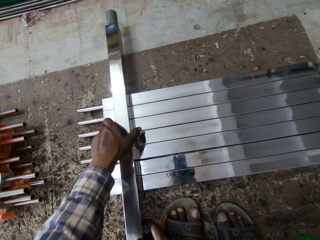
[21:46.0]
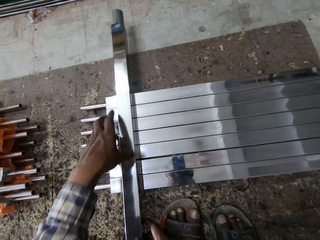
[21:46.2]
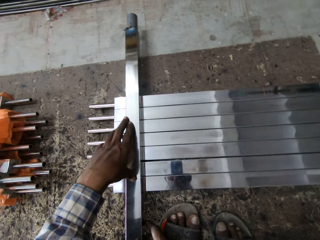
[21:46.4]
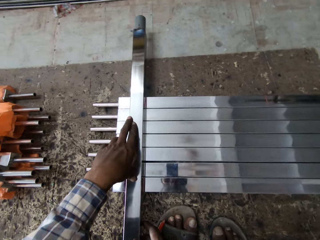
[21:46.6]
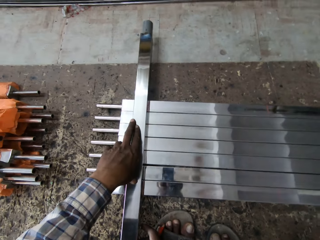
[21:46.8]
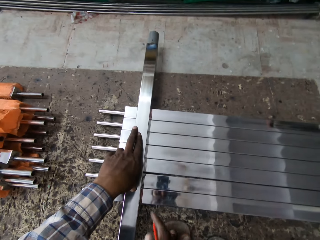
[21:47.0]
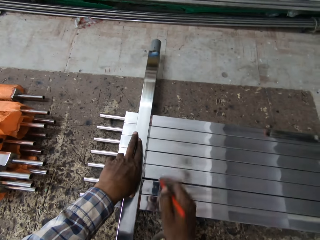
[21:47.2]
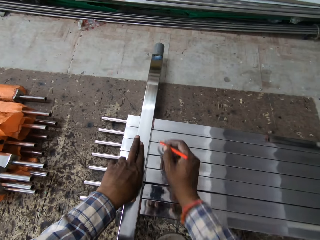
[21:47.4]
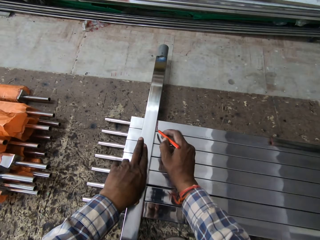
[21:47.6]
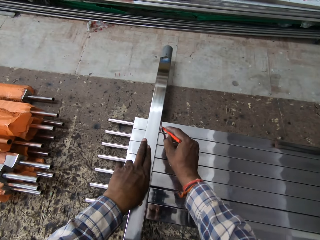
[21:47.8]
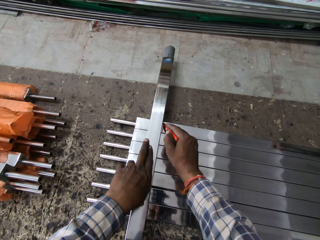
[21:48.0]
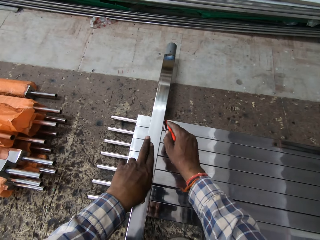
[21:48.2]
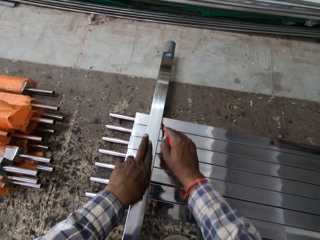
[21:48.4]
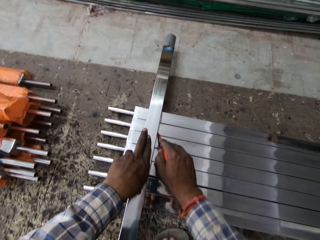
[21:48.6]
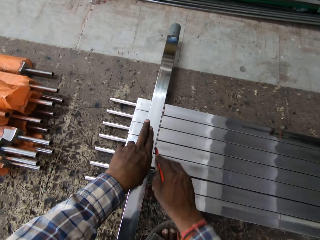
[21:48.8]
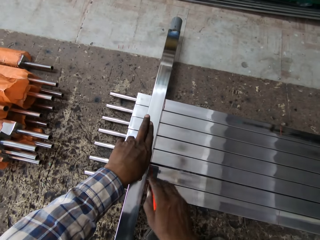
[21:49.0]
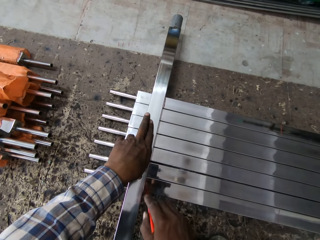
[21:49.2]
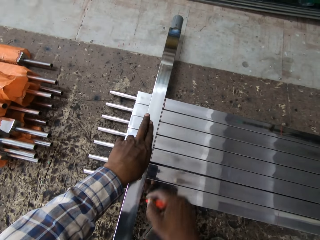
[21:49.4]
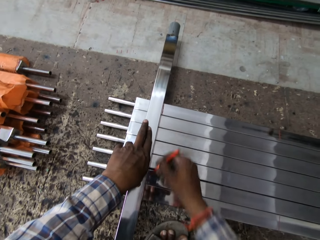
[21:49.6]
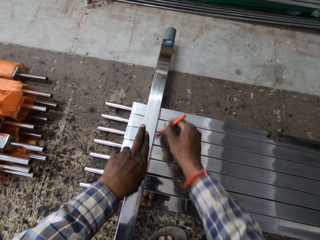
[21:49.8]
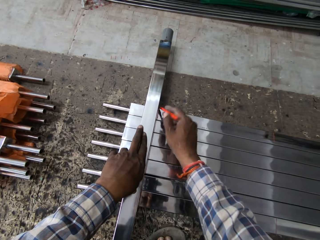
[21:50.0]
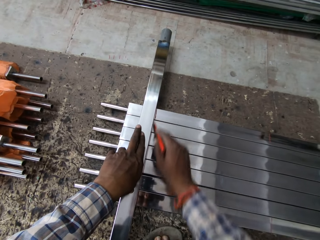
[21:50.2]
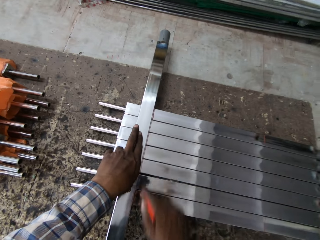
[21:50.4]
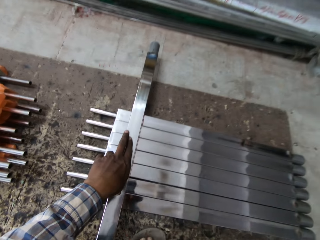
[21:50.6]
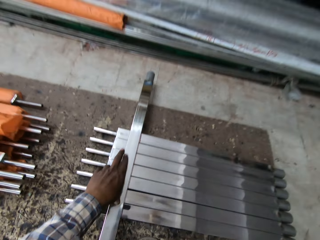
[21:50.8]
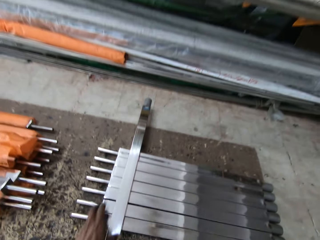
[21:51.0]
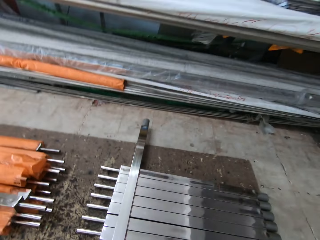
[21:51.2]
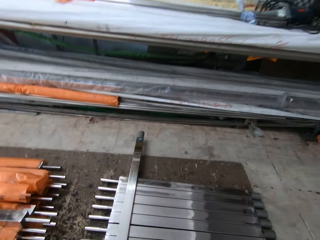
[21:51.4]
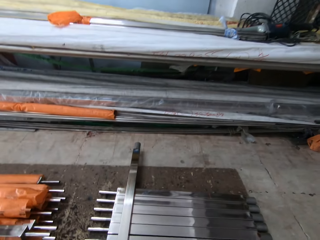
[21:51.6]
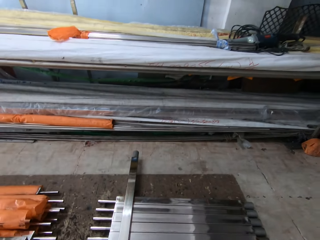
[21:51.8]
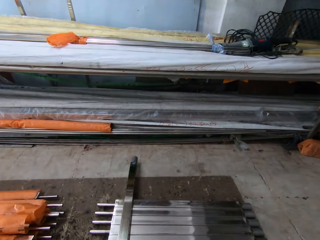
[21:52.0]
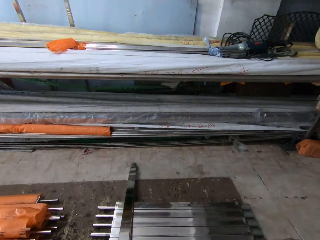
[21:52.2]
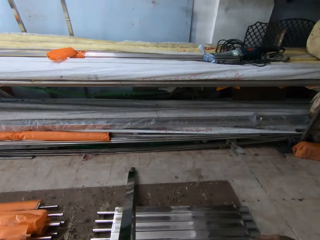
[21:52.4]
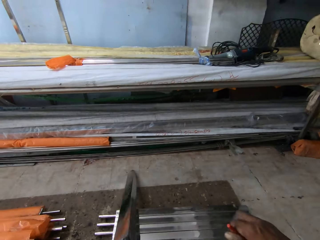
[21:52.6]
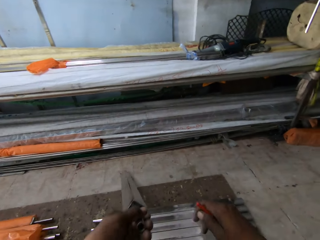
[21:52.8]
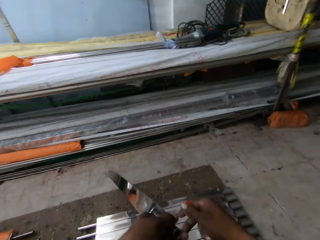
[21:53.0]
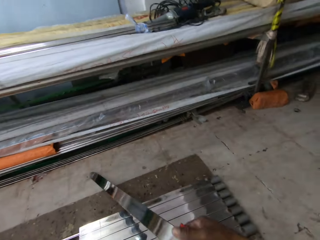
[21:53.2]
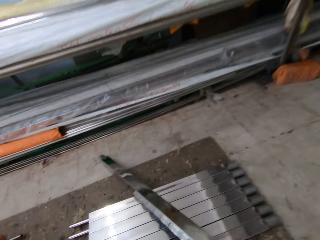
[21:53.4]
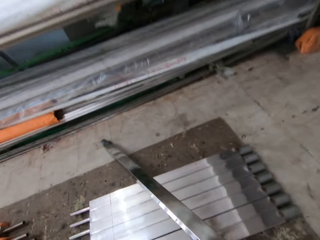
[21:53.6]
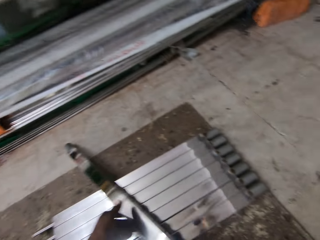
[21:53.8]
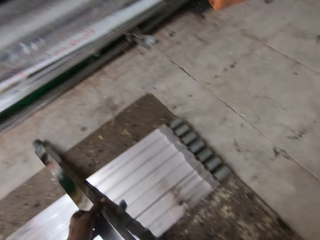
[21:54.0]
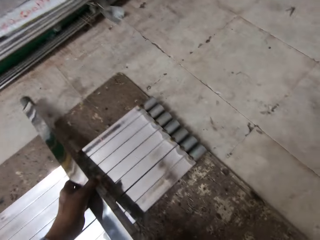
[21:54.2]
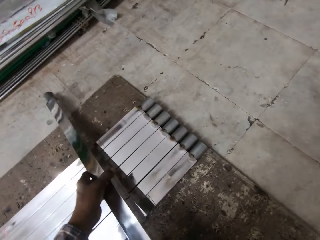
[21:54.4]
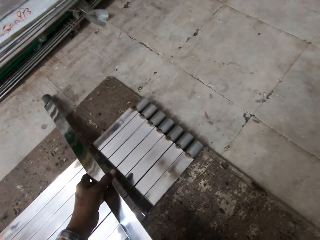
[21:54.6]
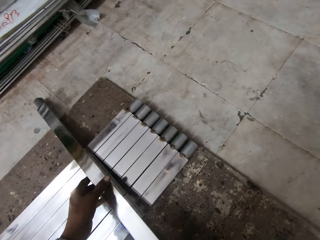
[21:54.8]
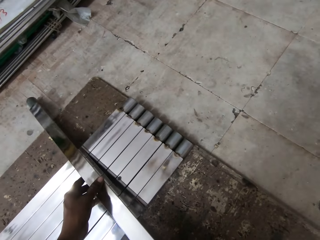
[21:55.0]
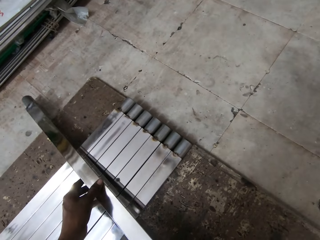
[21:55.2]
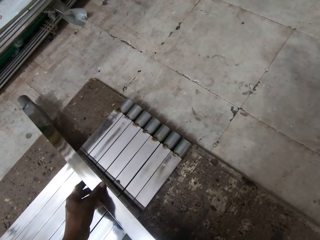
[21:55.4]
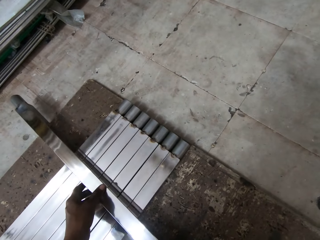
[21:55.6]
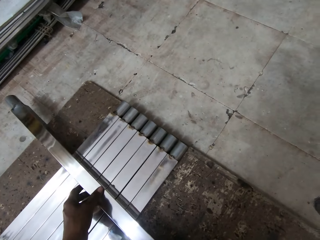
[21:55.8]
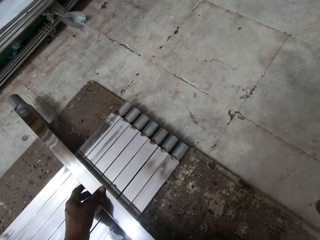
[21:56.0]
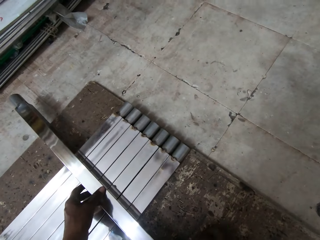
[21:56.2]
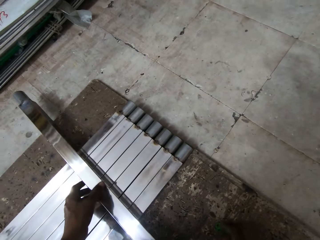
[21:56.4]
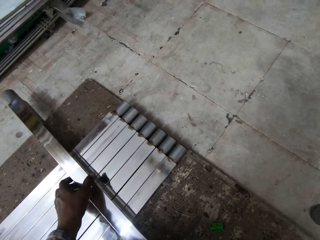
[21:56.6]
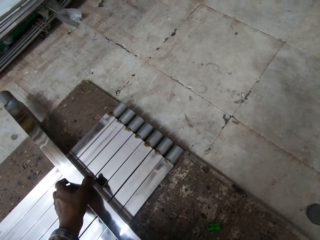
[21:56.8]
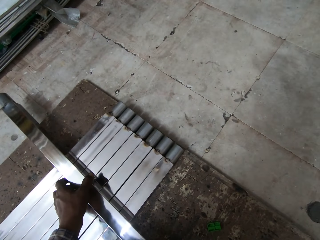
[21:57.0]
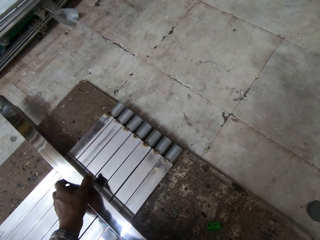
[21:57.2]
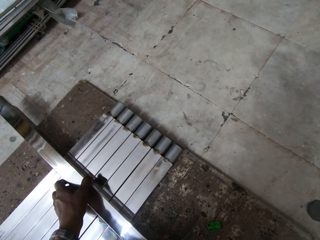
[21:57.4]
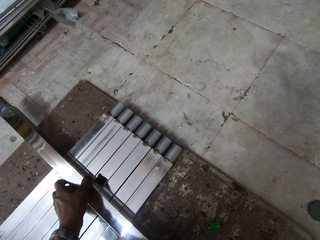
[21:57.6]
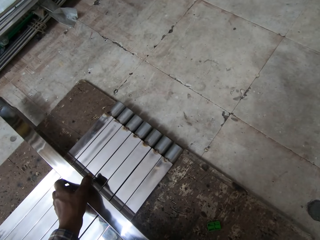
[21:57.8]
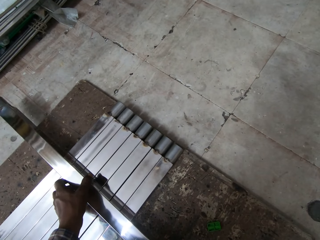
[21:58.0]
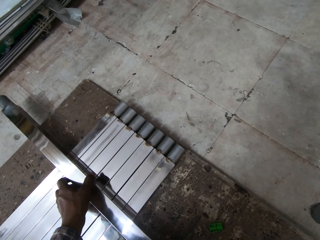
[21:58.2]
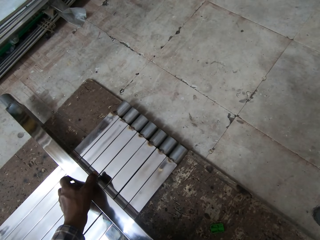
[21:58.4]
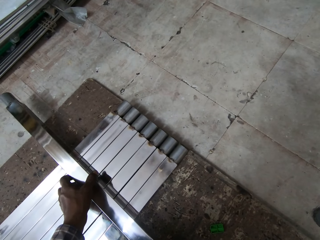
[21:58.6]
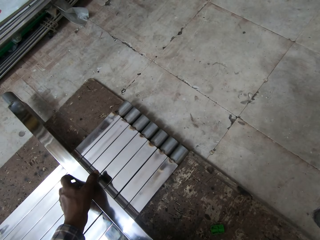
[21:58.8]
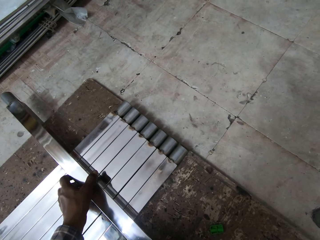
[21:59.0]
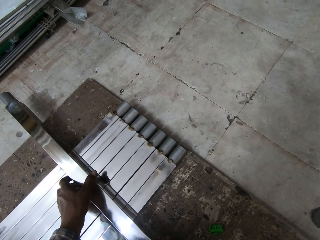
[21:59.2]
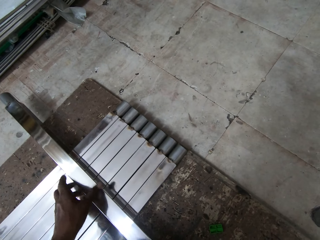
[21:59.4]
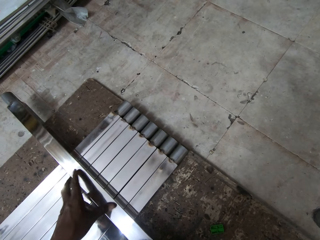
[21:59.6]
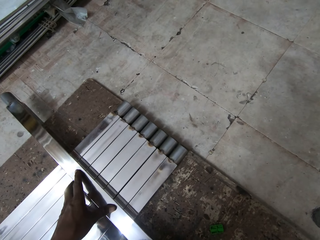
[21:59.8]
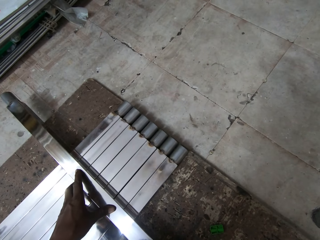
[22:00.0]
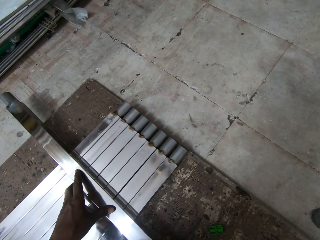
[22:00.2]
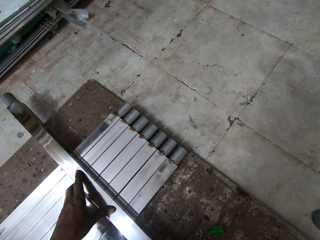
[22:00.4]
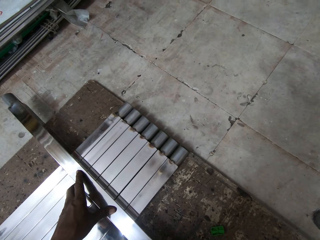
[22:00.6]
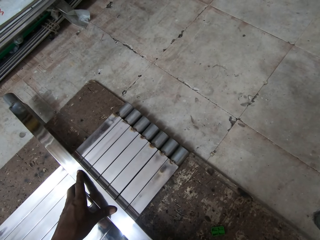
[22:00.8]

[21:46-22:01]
The camera wearer marks the lumber or metal with a pencil with the right hand. They look around. They lift the metal bar. They move the metal. They place the metal bar on the other metals. They fix the metal bar.

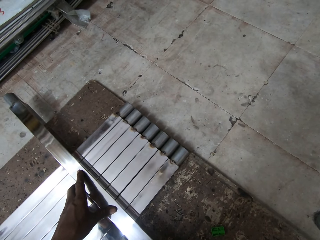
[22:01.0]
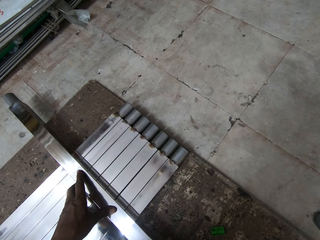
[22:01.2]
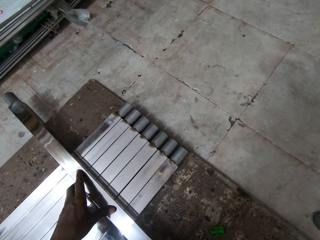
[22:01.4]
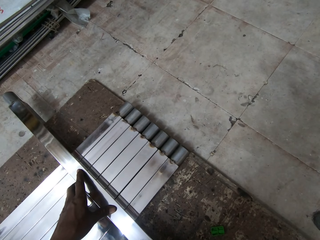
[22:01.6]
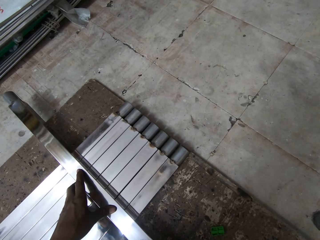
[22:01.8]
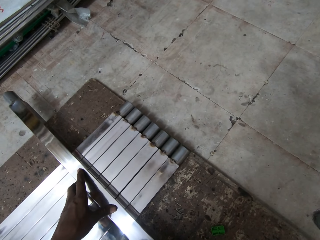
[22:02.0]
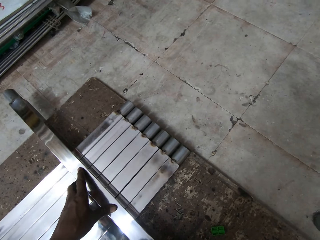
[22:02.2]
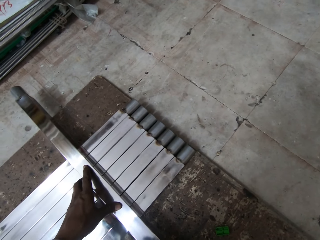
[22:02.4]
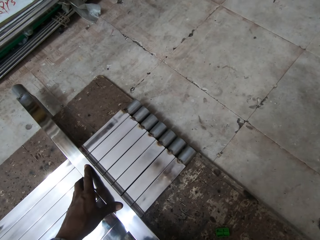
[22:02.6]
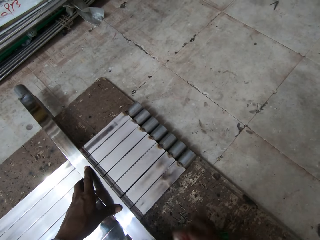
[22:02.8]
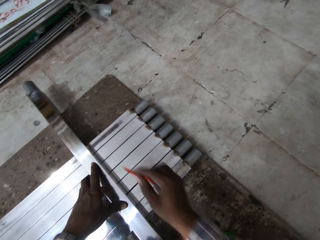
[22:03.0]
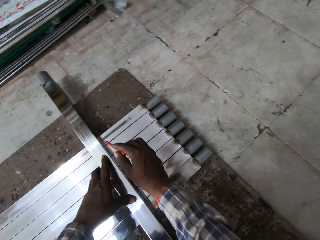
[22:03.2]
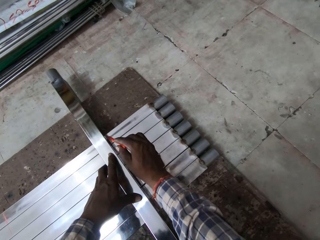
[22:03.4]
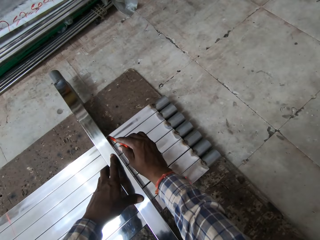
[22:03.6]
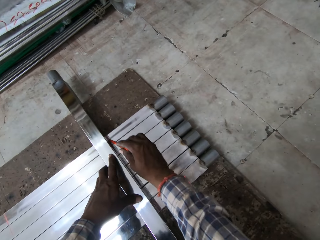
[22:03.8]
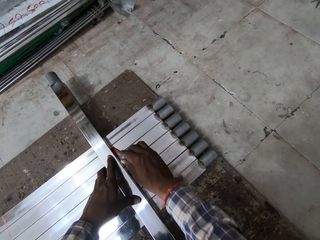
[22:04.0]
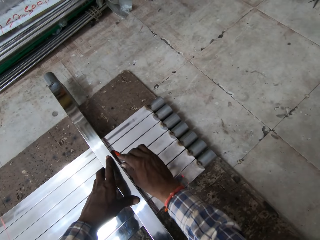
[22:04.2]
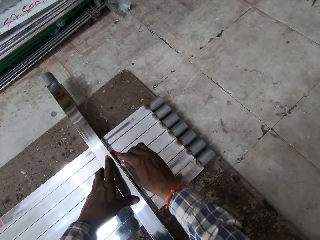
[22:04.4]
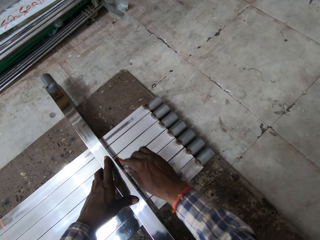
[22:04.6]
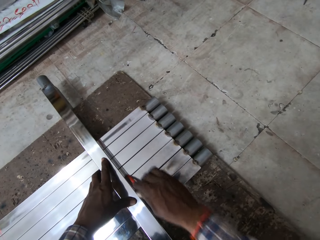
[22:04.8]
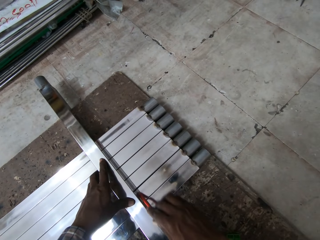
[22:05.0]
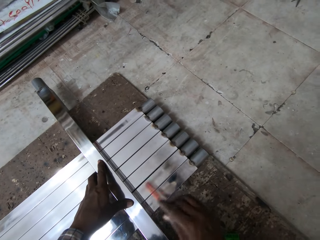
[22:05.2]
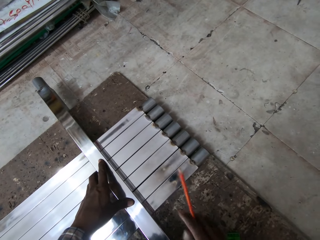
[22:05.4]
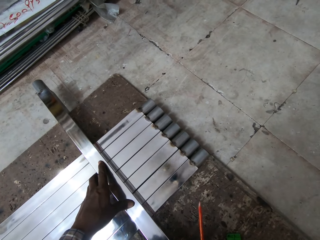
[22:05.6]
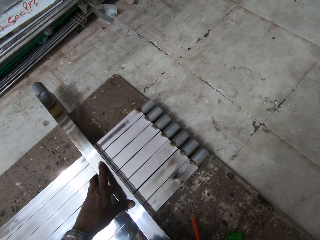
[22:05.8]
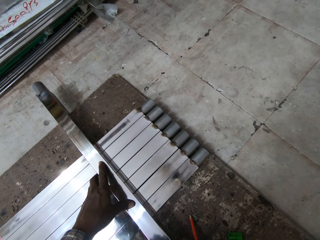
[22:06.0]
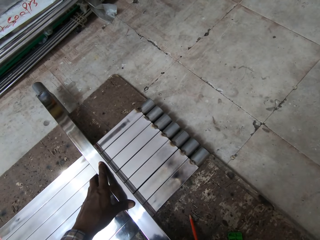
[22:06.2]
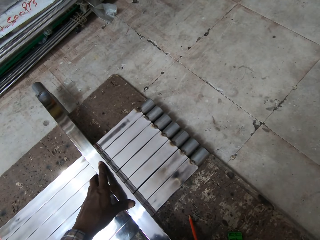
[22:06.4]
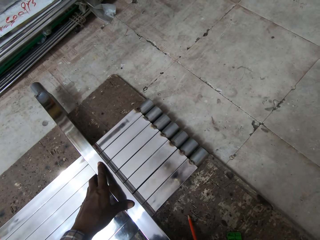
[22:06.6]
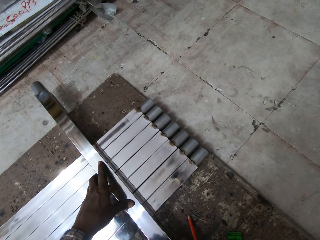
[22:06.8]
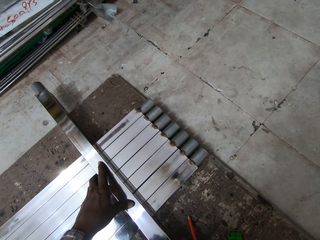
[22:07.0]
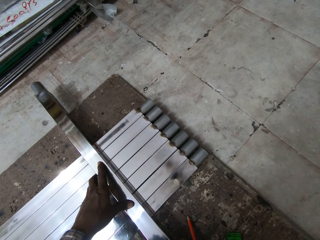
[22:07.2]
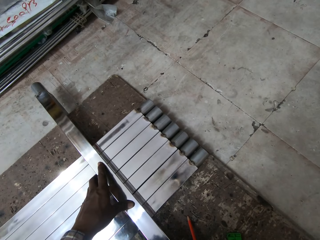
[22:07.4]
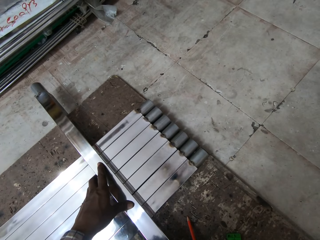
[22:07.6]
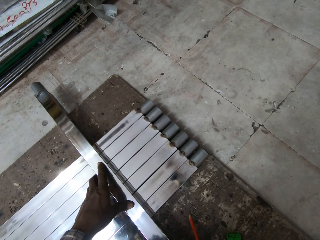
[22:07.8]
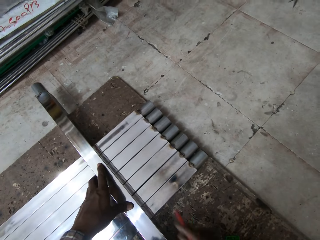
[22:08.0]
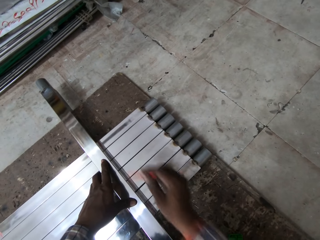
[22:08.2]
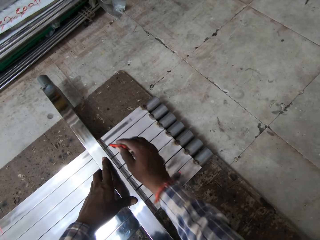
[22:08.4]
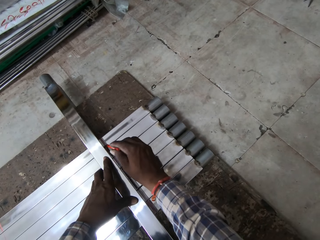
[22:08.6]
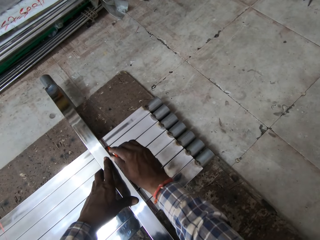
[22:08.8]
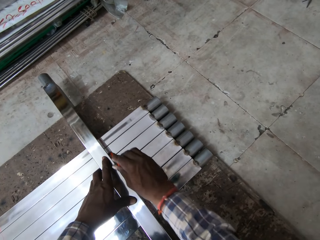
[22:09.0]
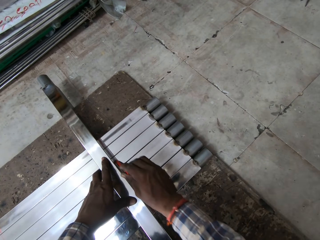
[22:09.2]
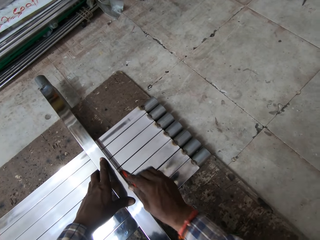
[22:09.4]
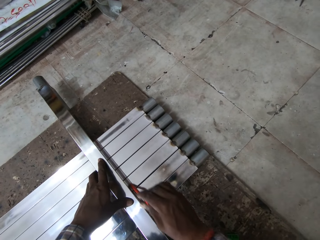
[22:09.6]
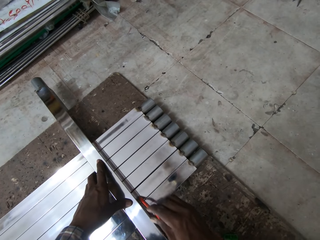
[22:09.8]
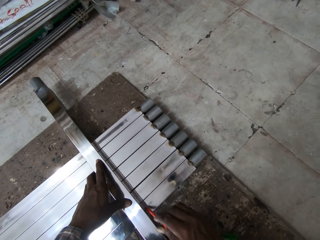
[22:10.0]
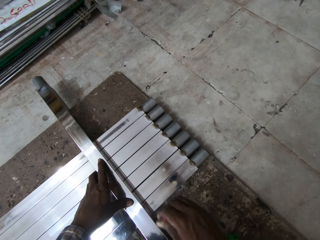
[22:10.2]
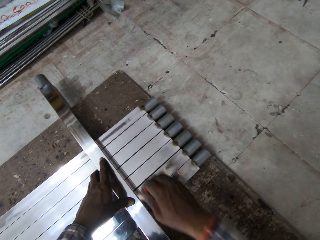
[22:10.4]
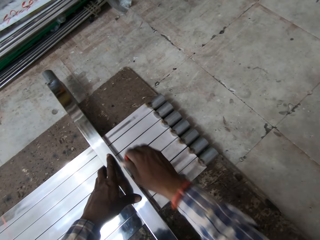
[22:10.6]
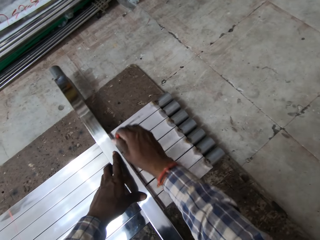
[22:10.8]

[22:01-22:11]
The camera wearer marks the metal bars with a pencil. They fix the metal bar. They look at the metal. They mark the metal bar with the pencil.
